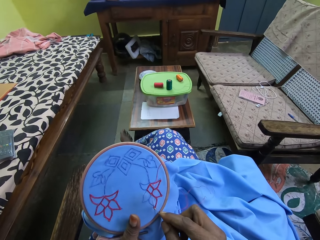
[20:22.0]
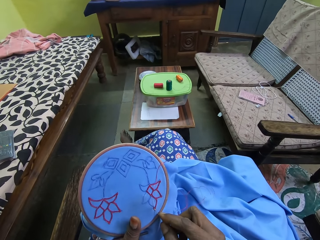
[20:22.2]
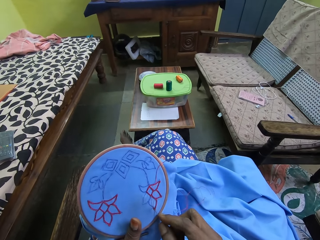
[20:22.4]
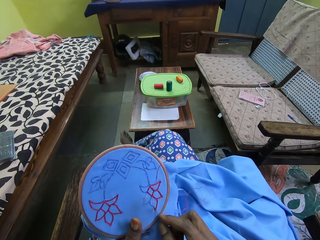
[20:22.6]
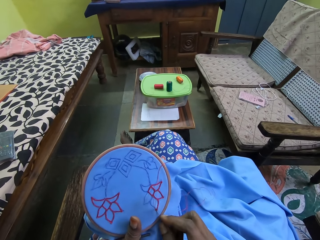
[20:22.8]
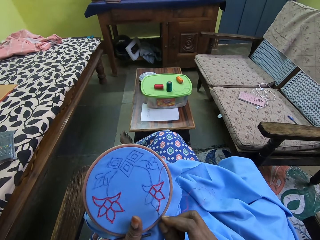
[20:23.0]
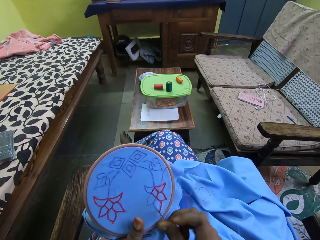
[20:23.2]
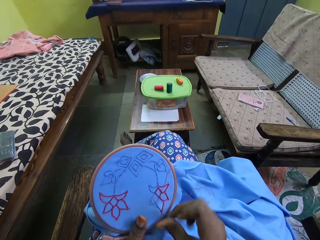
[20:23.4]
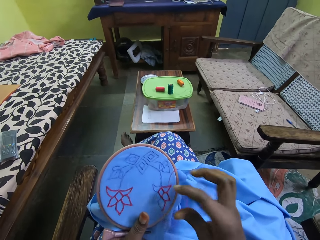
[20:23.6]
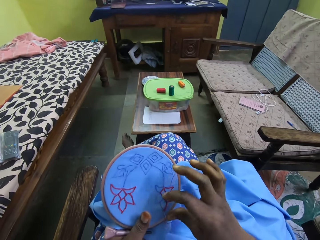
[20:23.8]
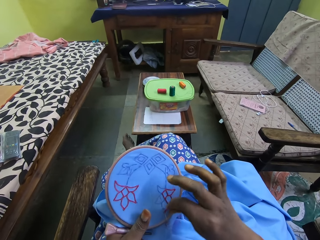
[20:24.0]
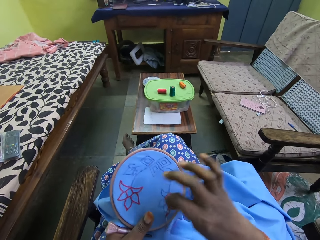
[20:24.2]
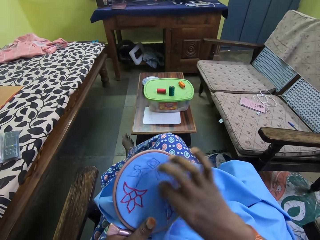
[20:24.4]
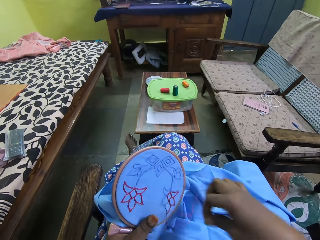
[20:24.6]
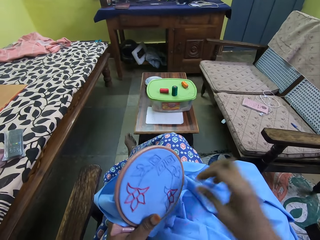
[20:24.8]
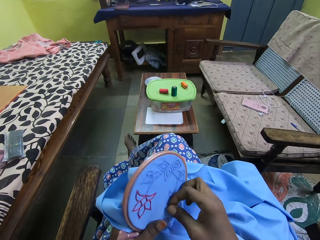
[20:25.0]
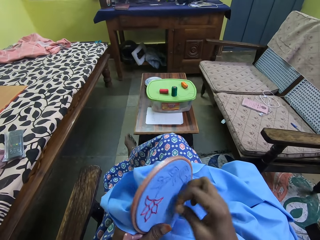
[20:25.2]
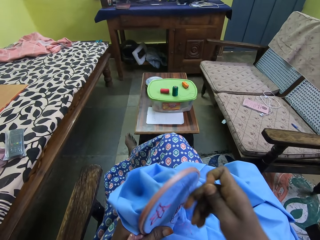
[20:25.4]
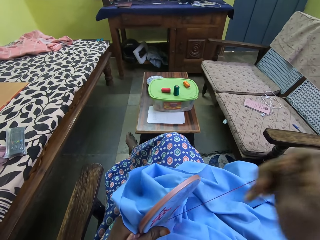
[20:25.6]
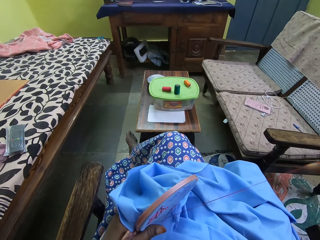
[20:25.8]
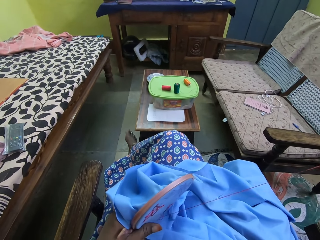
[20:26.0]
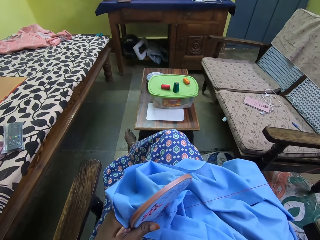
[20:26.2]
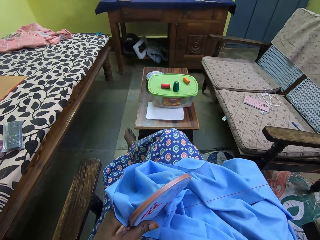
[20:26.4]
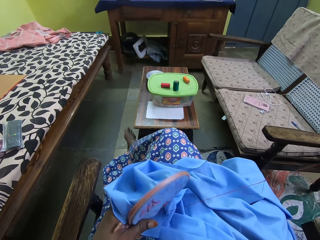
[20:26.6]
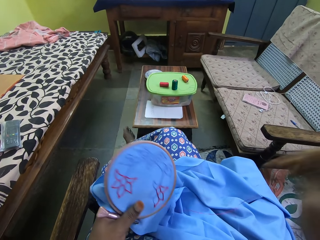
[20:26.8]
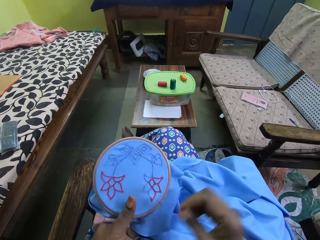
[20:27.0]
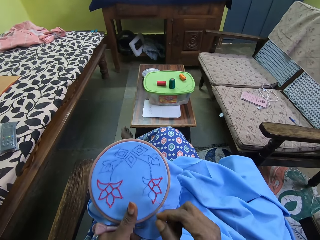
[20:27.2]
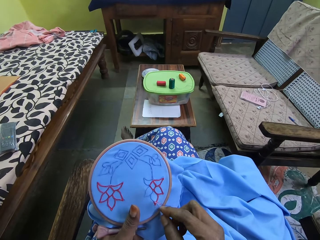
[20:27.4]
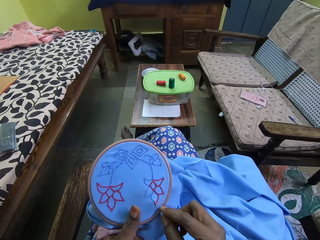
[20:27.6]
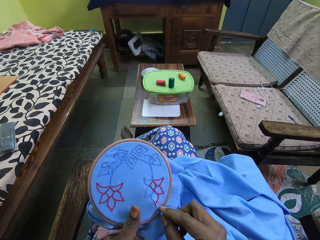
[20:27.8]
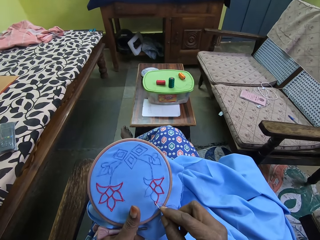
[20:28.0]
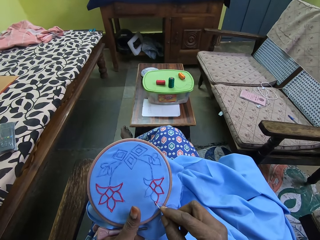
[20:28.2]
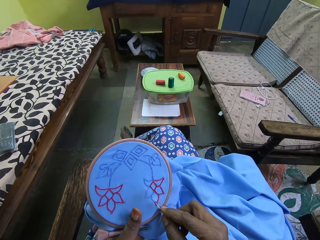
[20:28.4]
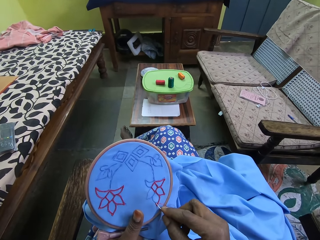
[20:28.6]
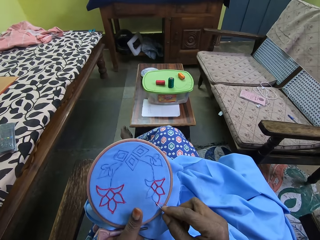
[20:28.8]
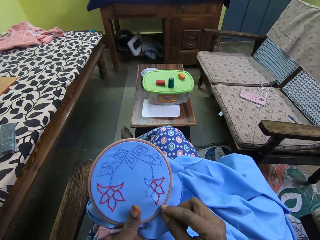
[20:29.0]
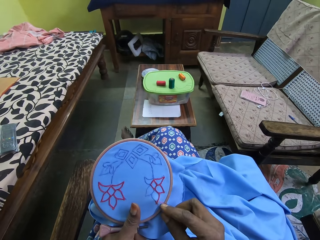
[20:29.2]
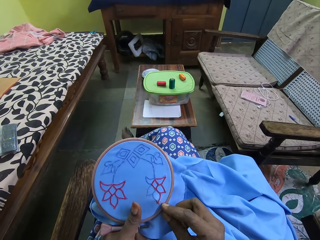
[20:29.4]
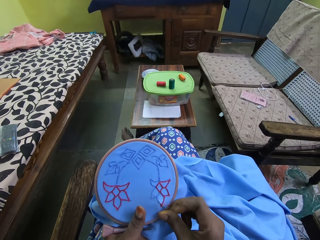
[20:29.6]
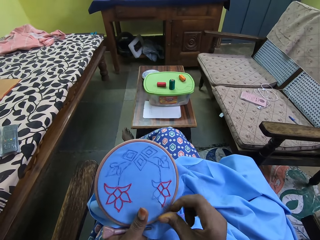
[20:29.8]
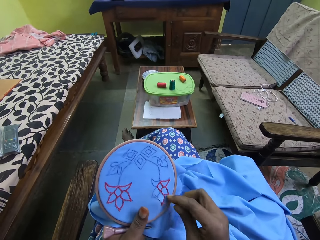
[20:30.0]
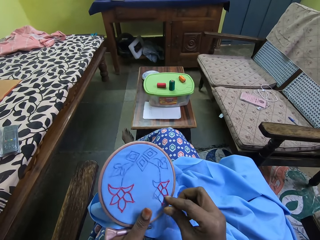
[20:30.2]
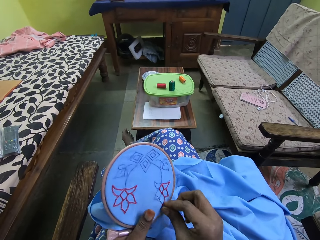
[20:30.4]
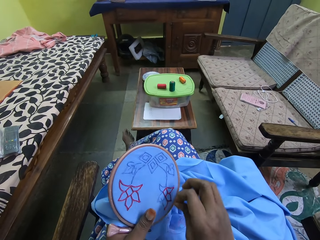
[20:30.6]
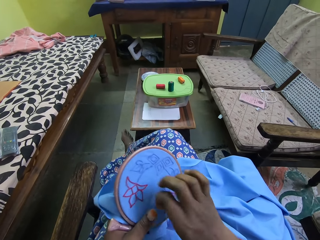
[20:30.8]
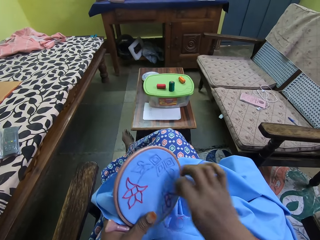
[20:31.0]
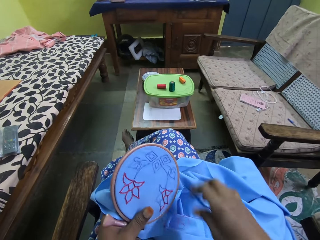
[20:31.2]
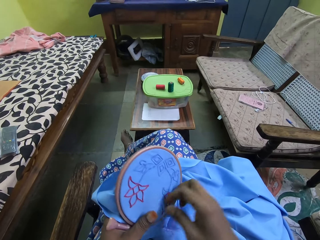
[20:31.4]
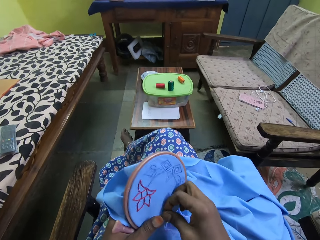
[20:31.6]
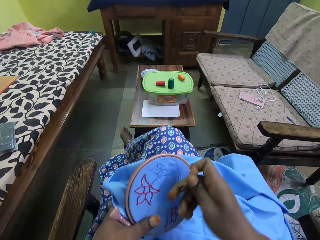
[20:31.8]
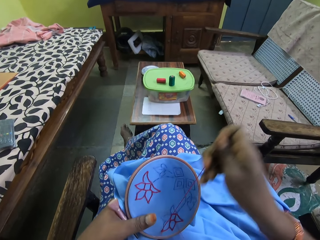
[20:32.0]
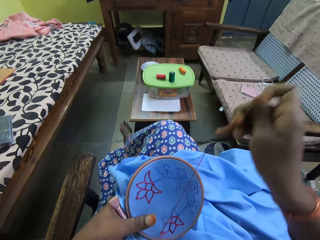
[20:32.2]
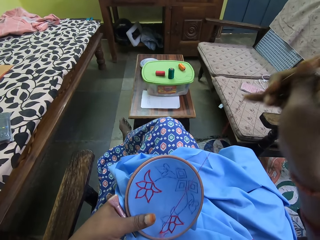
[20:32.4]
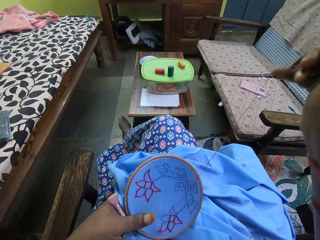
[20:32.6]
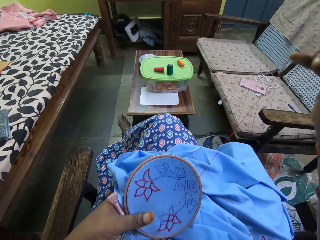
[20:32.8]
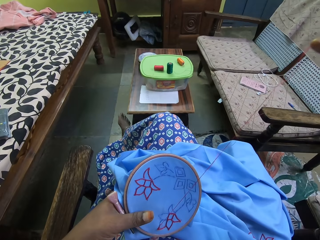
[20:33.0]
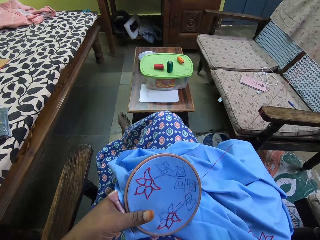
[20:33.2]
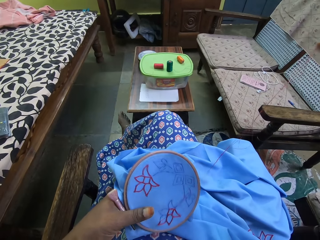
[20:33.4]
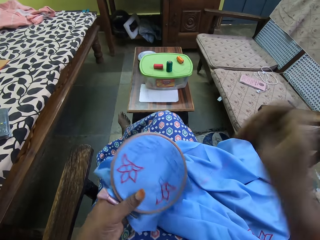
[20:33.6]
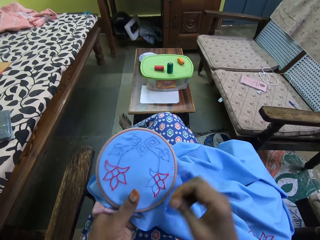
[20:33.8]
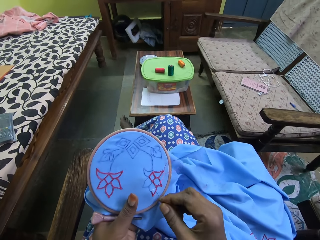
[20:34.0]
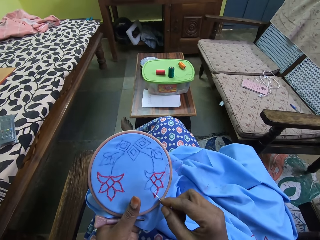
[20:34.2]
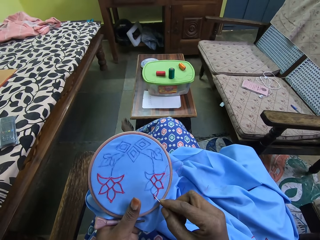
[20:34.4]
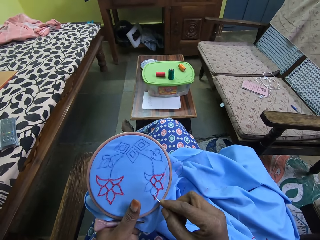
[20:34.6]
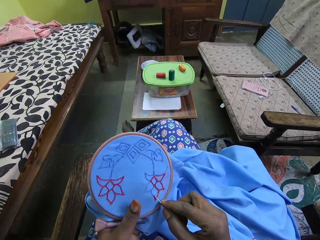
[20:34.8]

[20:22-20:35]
The camera wearer inserts the needle in the clothing in his hand. He puts the thread over the needle on the clothing. He pulls the knitting thread with the needle on top of the clothing. He inserts the needle in the clothing in his hand. He puts the thread over the needle on the clothing. He pulls the knitting thread with the needle on top of the clothing.

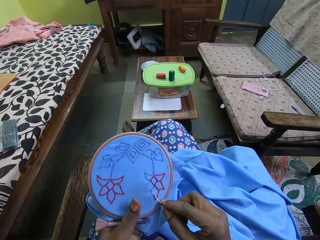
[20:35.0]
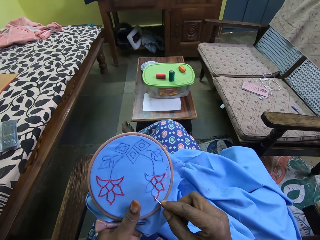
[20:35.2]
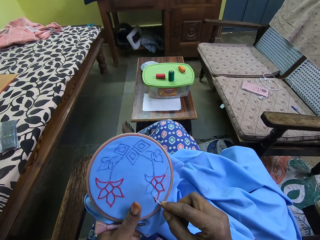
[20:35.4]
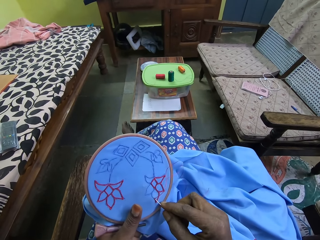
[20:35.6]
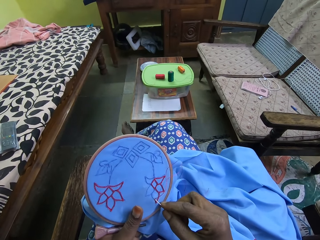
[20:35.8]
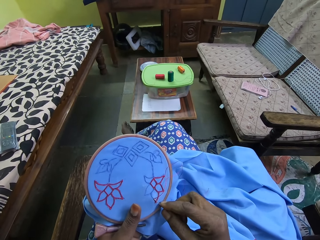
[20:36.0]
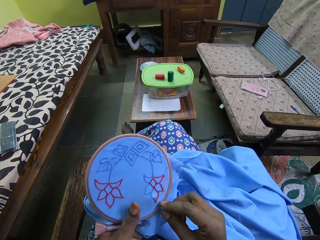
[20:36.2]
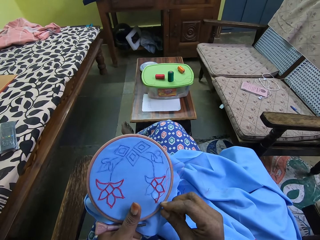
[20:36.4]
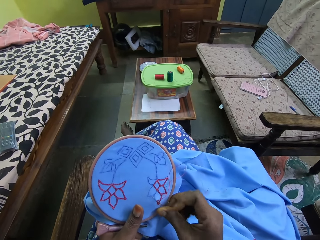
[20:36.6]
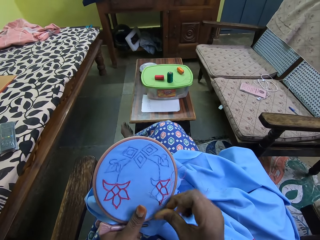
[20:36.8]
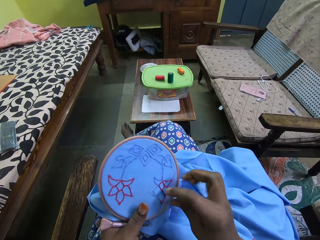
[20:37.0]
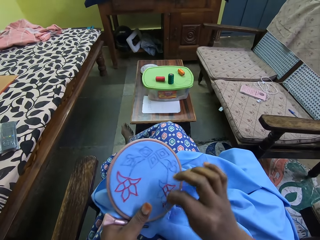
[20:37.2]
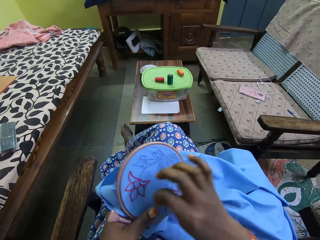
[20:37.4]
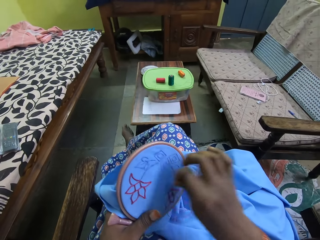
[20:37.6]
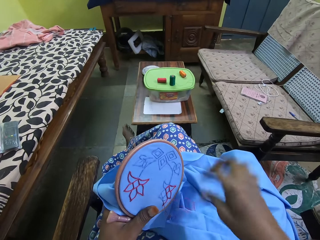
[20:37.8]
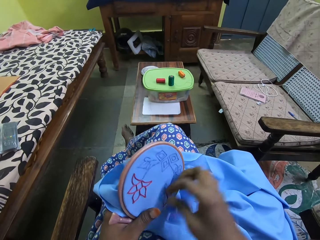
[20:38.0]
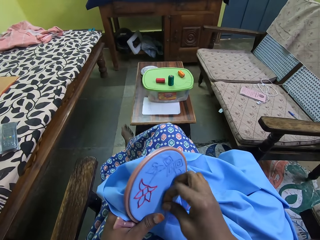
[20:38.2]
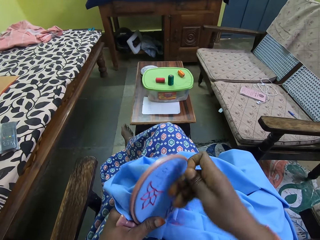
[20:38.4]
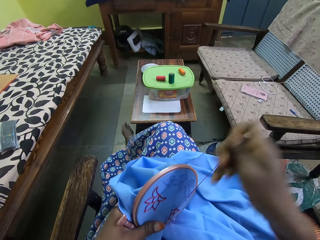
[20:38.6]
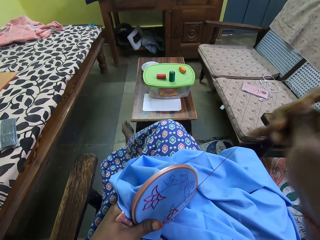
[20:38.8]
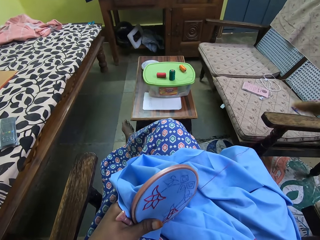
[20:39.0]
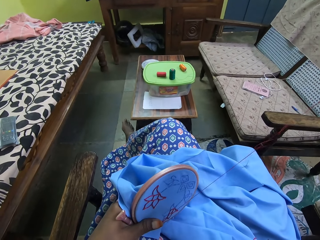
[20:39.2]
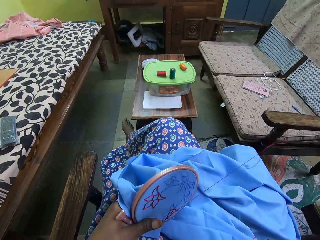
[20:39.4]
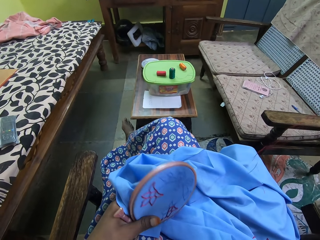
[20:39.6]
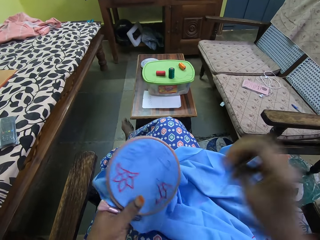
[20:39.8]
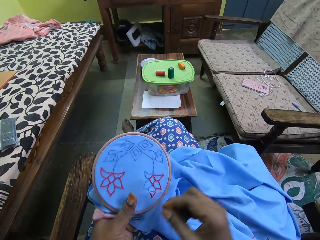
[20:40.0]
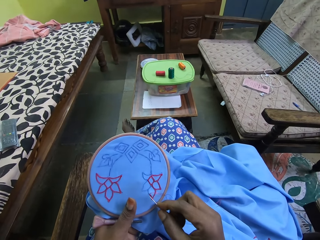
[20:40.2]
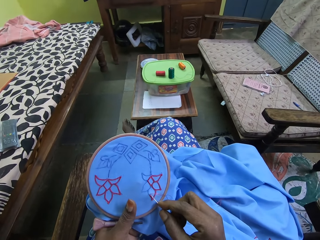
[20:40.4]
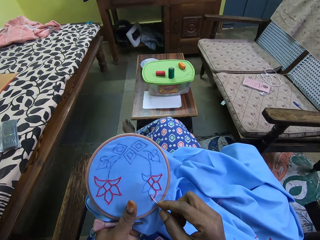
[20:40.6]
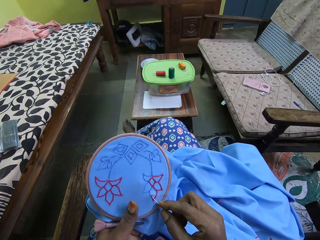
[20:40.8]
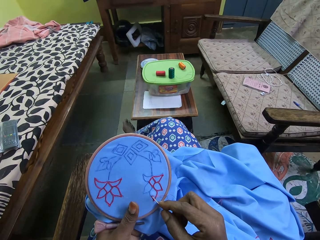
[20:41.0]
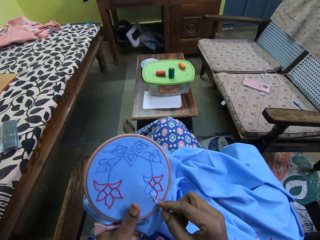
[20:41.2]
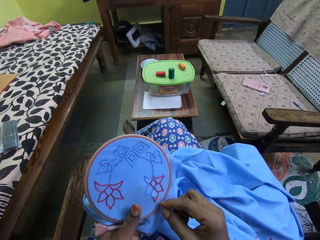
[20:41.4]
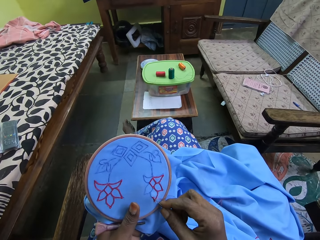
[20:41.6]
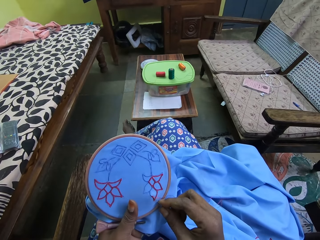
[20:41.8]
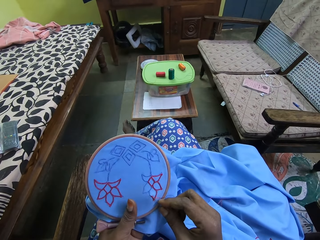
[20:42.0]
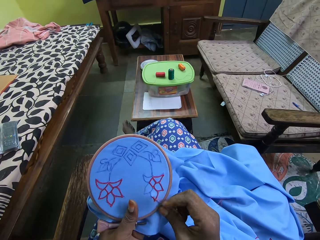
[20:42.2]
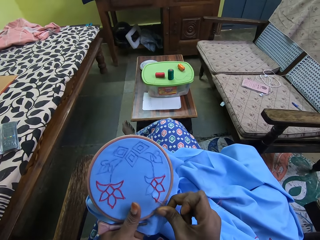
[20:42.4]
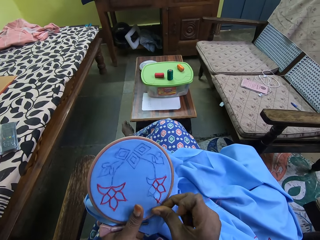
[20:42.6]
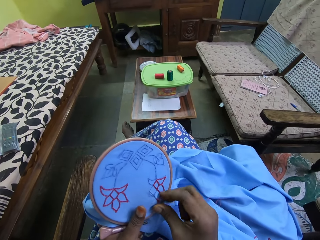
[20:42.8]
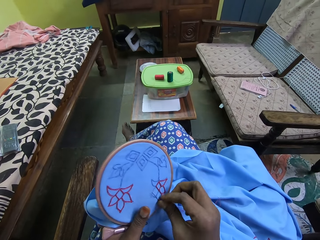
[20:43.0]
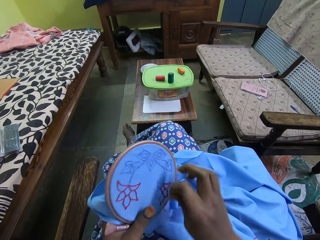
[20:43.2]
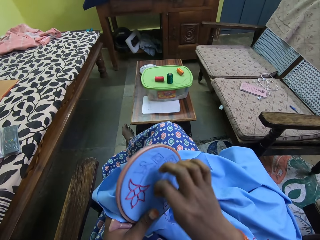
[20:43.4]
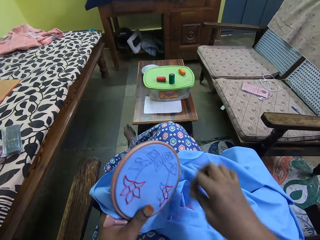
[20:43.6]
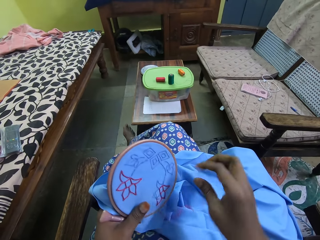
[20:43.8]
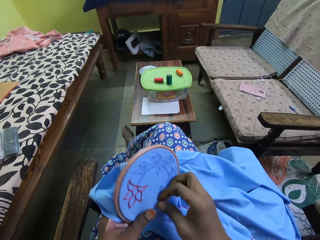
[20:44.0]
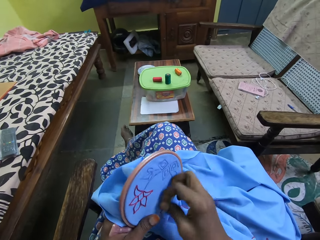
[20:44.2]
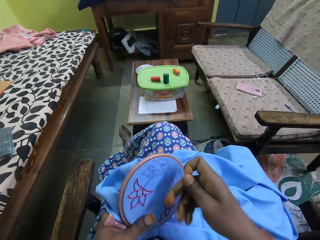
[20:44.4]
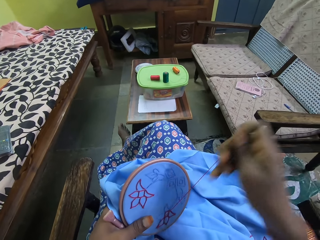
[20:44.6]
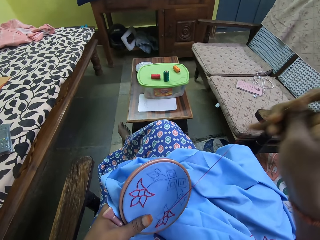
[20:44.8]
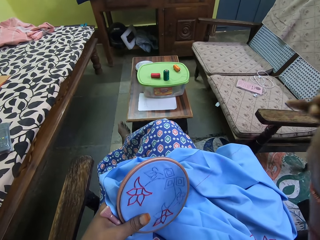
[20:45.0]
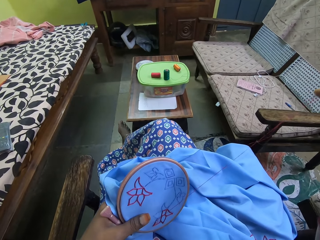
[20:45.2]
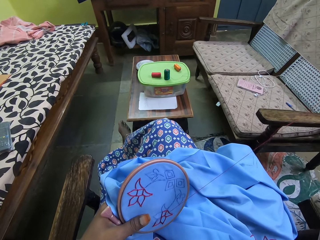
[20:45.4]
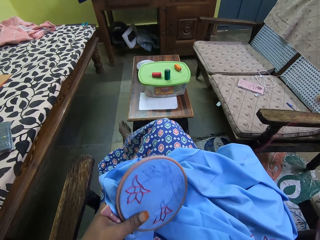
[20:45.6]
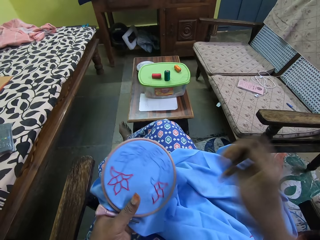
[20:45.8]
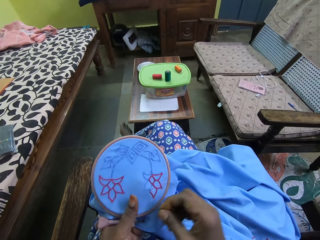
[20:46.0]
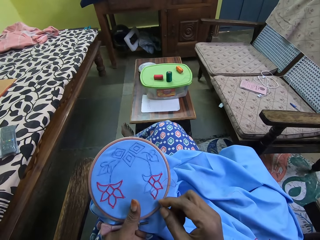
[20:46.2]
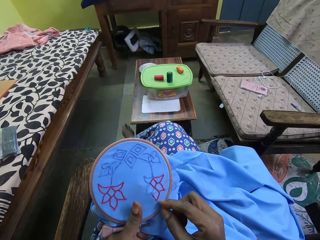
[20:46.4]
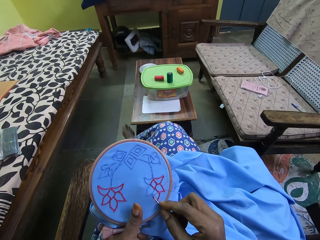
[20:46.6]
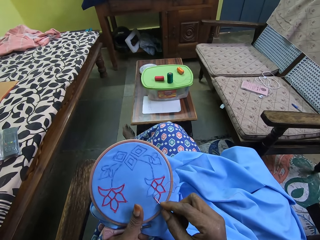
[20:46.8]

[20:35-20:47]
The camera wearer inserts the needle in the clothing in his hand. He puts the thread over the needle on the clothing. He pulls the knitting thread with the needle on top of the clothing. He inserts the needle in the clothing in his hand. He puts the thread over the needle on the clothing. He pulls the knitting thread with the needle on top of the clothing.
